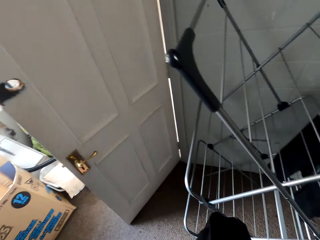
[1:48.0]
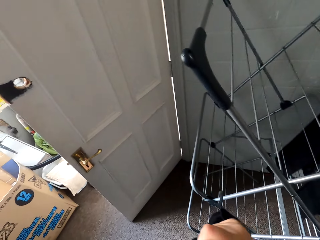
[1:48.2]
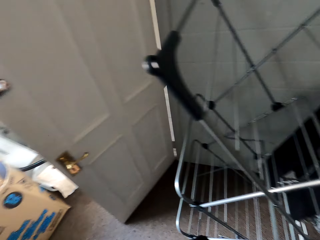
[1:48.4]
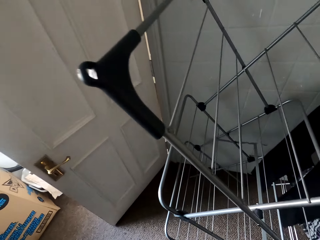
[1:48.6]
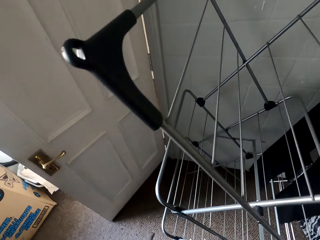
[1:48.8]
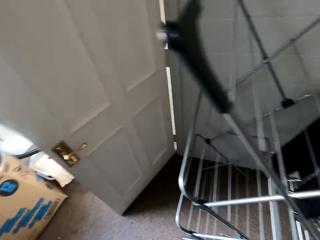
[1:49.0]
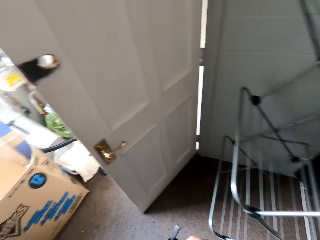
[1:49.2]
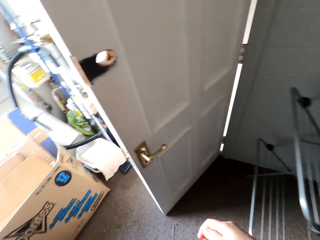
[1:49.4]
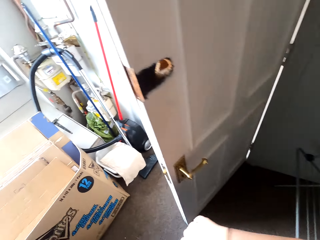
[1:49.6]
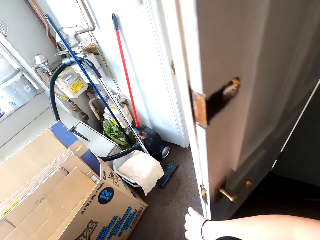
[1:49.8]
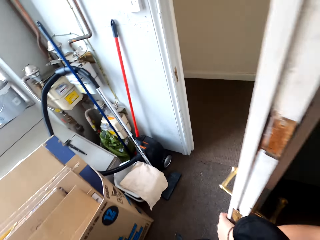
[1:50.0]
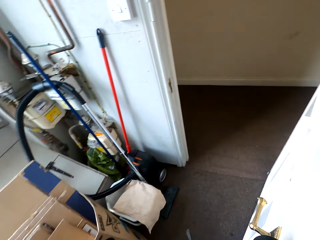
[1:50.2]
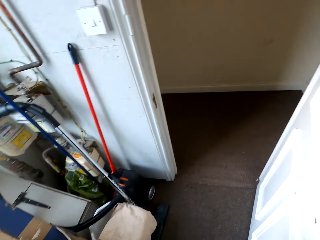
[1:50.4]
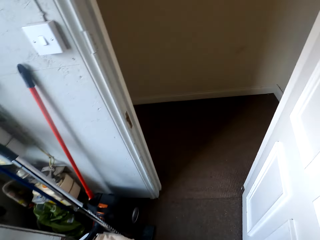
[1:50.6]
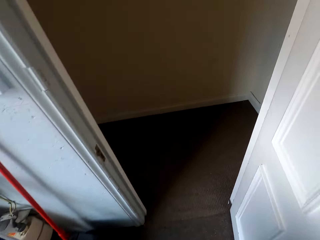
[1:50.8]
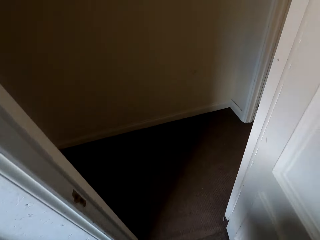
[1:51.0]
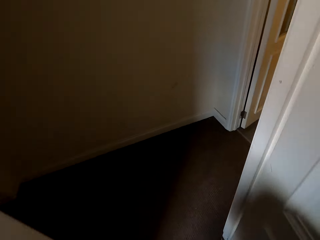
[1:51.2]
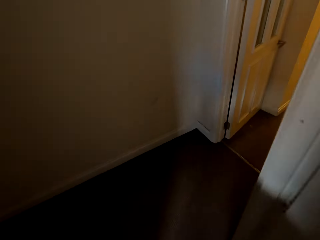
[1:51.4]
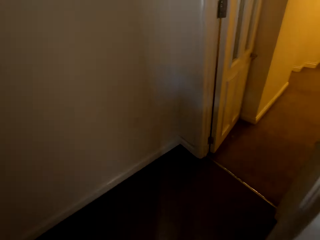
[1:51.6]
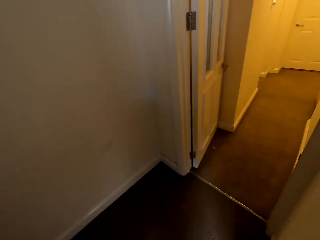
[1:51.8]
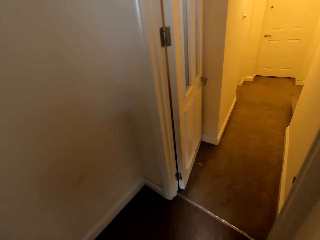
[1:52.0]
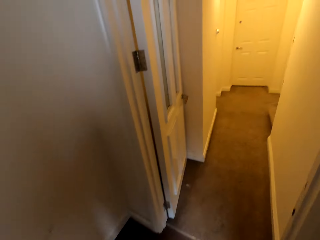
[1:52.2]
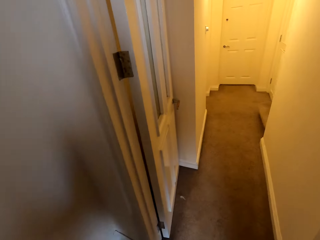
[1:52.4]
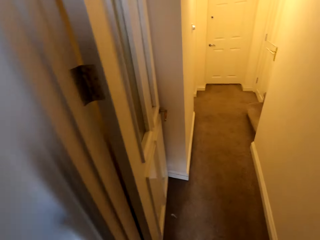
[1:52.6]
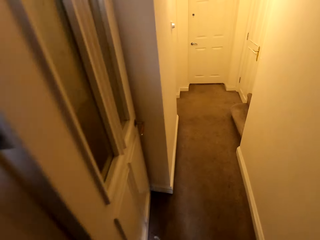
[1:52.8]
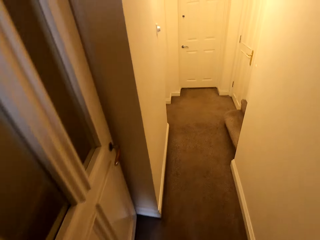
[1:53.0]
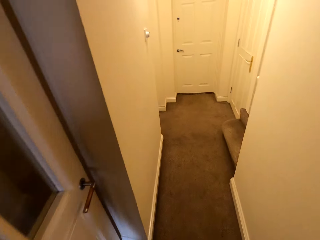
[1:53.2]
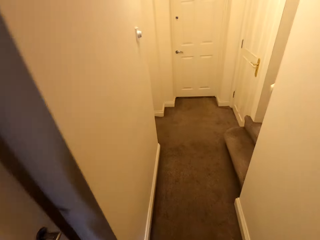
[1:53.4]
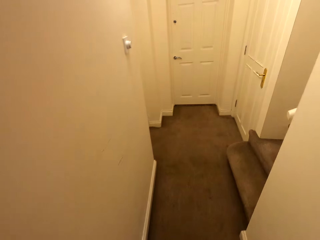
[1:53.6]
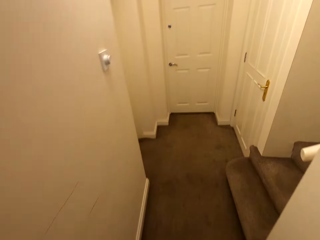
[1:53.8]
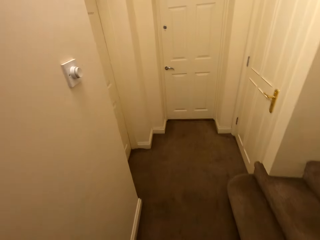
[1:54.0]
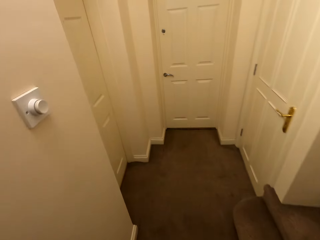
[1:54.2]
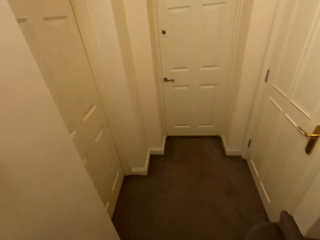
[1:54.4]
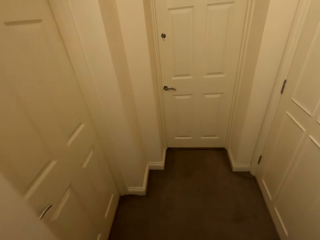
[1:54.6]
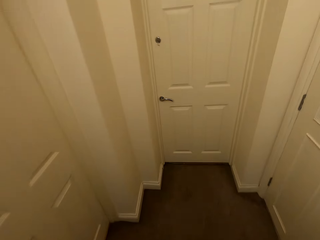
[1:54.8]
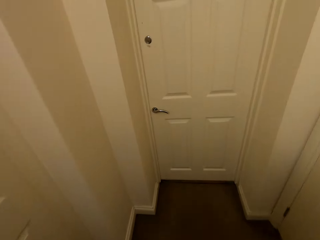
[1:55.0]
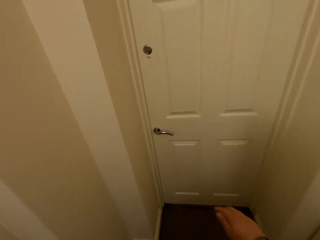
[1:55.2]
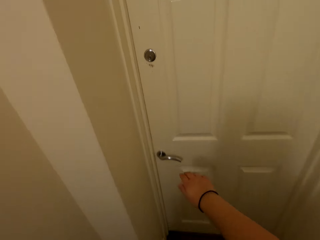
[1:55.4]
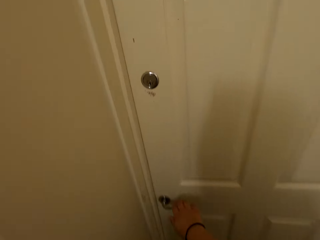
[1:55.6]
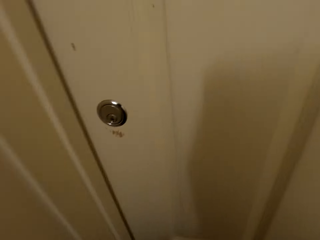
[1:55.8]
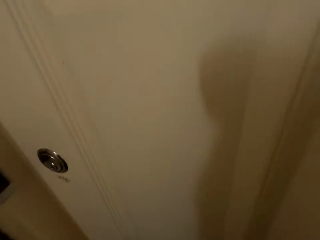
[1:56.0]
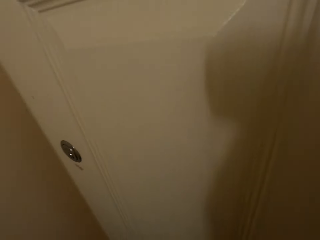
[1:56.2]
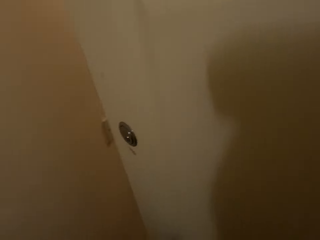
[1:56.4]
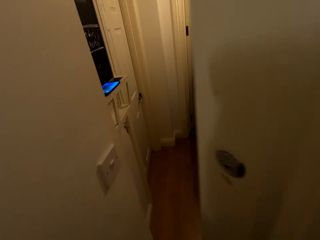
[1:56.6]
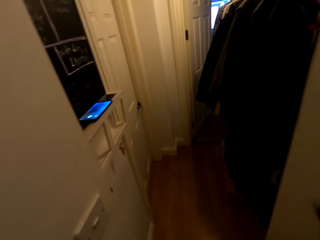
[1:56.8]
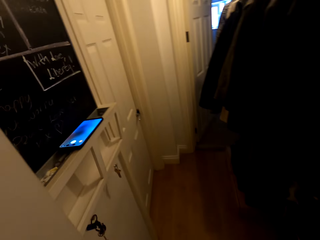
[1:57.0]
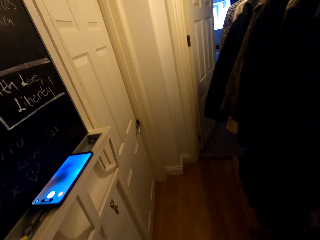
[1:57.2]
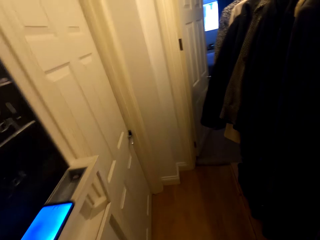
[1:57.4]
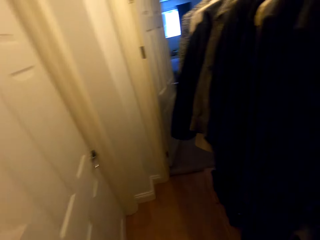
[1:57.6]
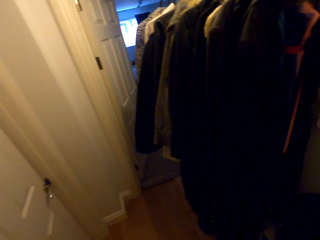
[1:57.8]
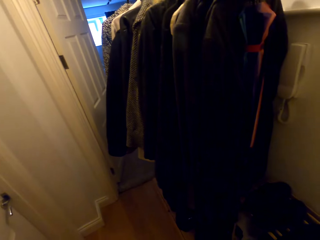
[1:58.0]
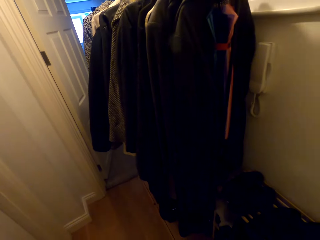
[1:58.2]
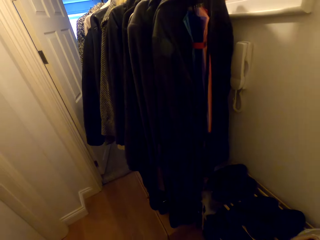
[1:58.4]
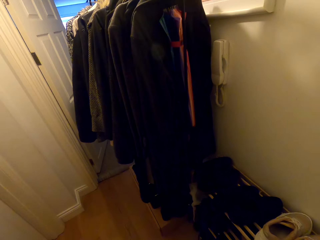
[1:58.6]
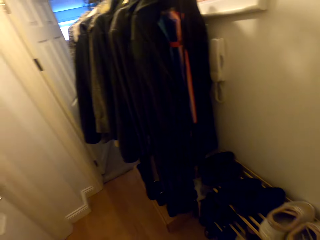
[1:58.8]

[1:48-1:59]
The camera wearer walks towards another room. They walk out of the room. They walk around the building. They open the door. They walk towards another room.

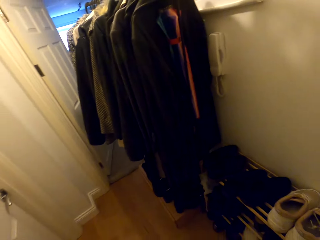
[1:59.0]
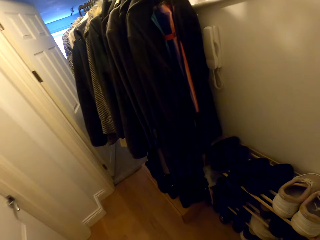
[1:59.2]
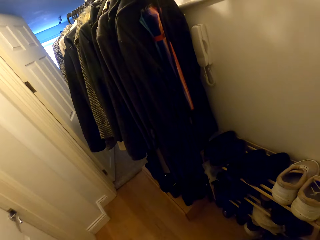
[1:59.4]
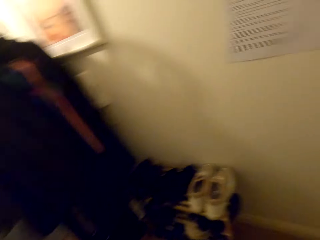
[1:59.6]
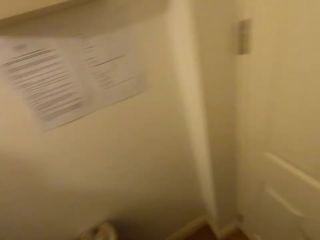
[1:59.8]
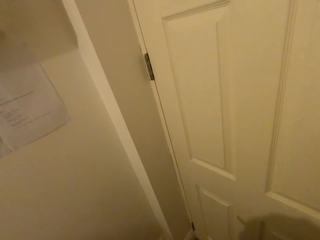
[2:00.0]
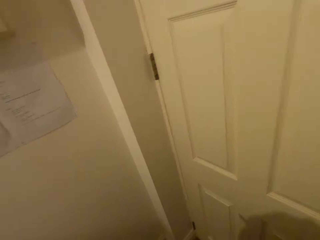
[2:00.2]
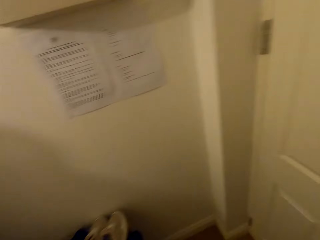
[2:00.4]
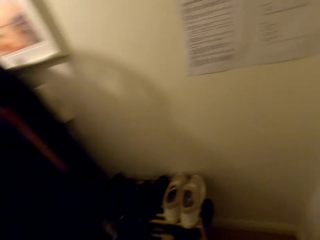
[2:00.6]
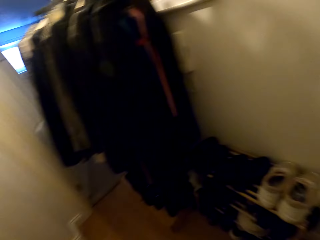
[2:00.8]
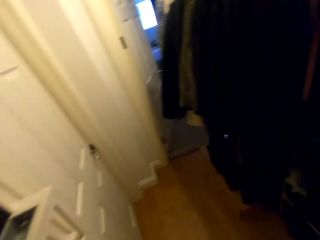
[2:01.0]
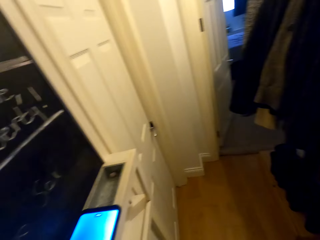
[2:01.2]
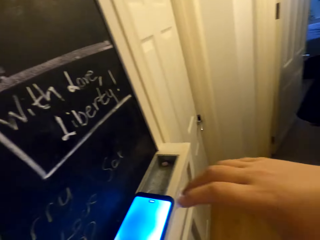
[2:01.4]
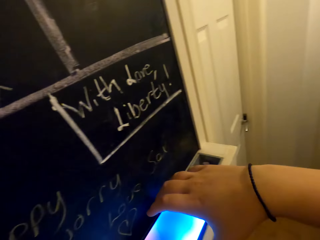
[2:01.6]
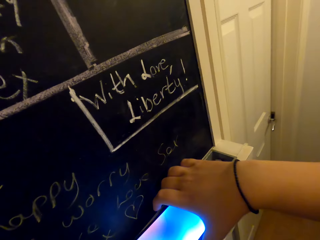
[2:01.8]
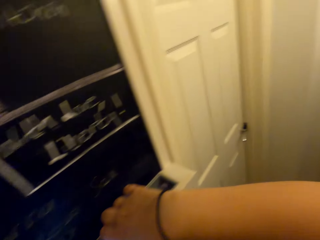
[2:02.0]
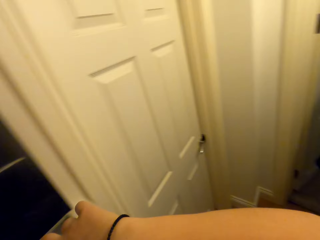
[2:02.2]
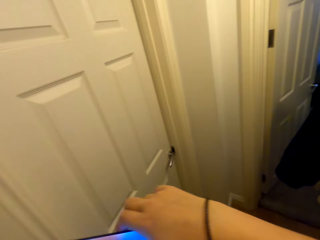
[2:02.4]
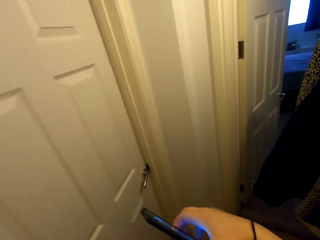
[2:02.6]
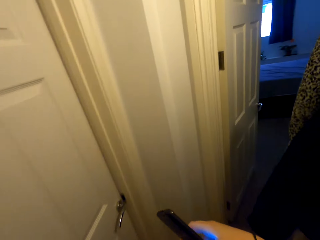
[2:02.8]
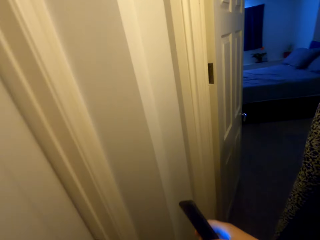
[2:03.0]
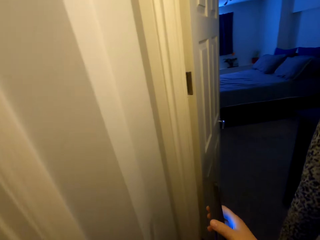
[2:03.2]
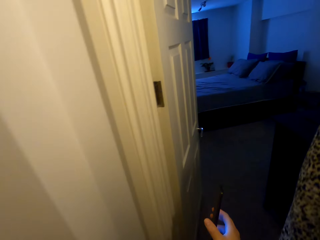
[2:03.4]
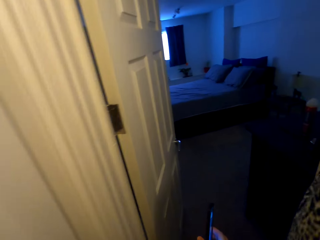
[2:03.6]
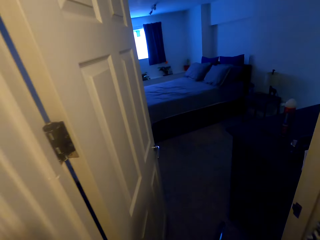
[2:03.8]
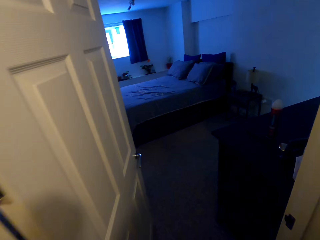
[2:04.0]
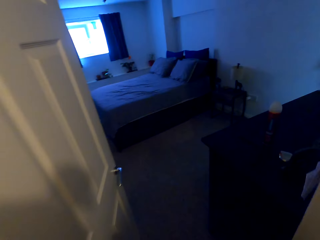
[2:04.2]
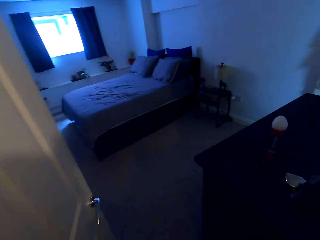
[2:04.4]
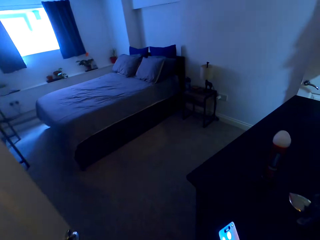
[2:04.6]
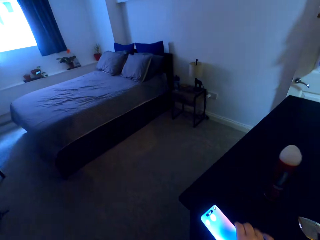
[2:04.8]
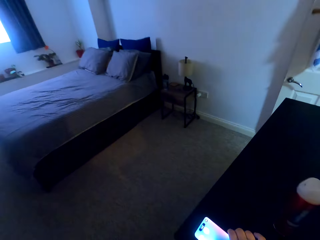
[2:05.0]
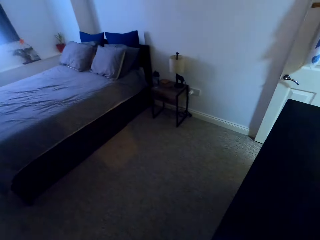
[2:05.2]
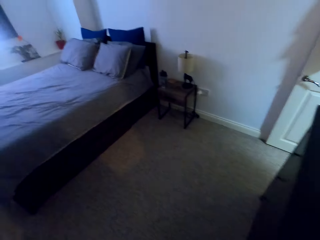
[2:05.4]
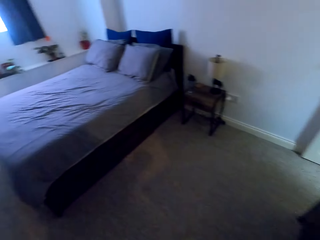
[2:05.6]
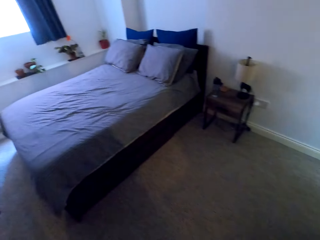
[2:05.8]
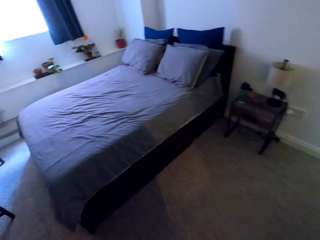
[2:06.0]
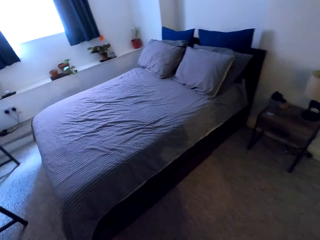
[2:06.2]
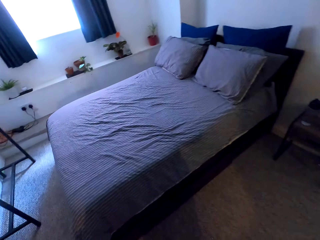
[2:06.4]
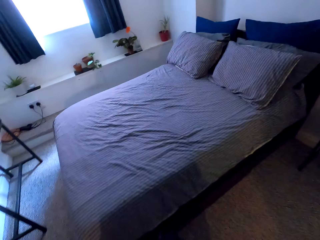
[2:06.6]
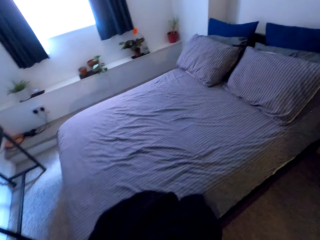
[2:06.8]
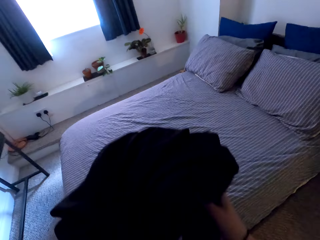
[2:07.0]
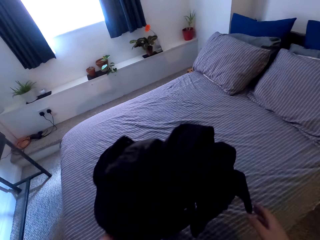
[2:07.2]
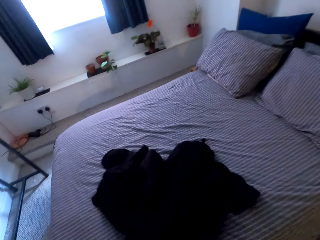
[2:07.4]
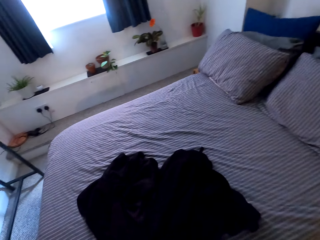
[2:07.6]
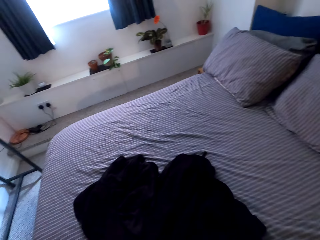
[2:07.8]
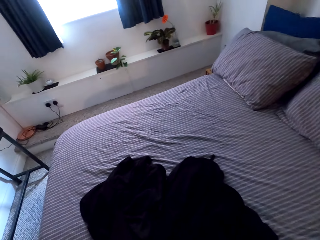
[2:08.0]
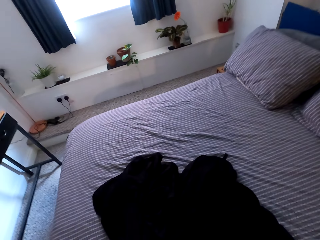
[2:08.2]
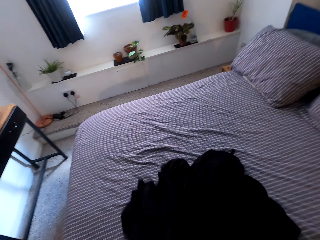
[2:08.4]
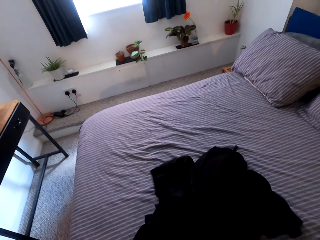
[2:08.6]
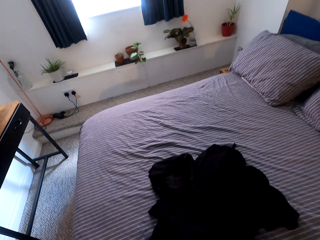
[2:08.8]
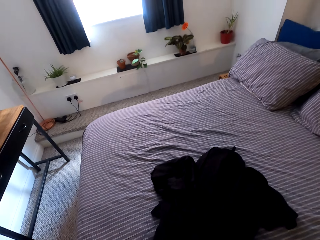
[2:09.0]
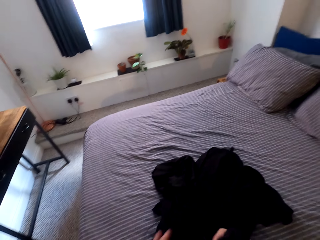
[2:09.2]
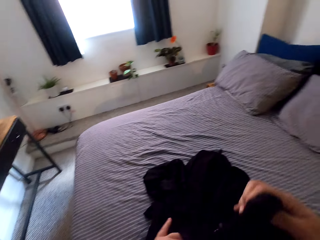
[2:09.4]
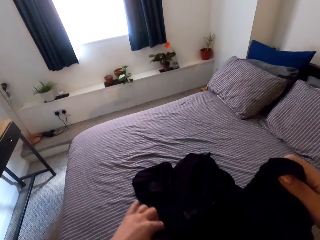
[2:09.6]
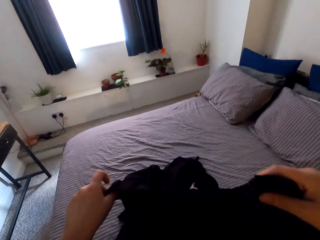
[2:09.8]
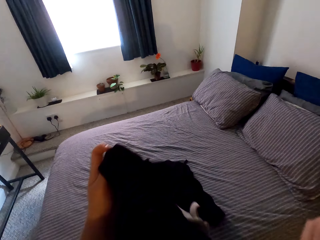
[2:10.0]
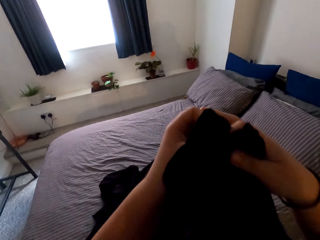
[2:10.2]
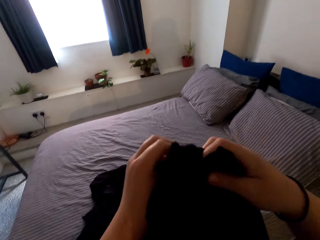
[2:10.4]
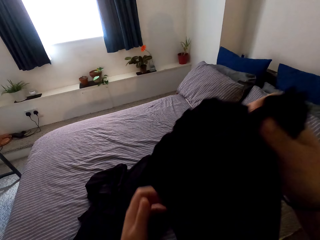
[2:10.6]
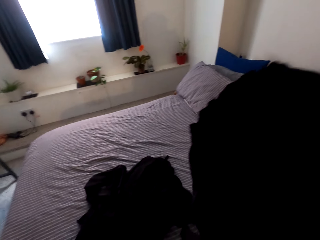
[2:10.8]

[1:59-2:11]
The camera wearer looks around the room. They pick up a phone. They walk towards another room. They walk into the bedroom. They put the phone on the table. They walk around the room. They put the clothes on the bed. They pick up a cloth and fold the cloth.
